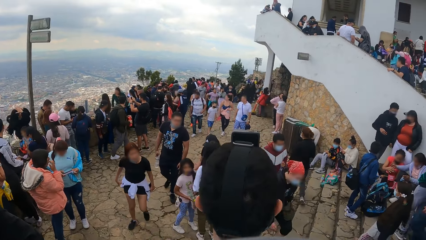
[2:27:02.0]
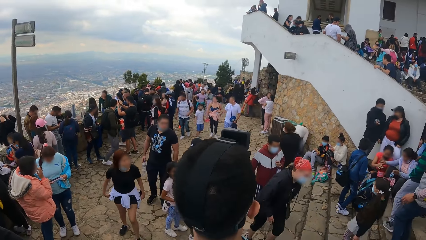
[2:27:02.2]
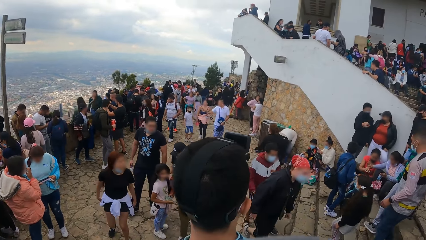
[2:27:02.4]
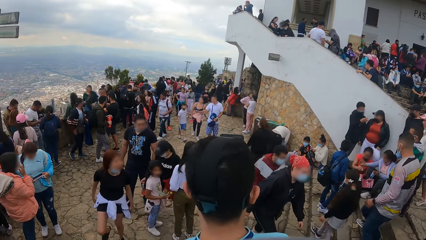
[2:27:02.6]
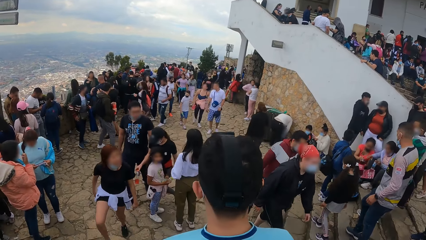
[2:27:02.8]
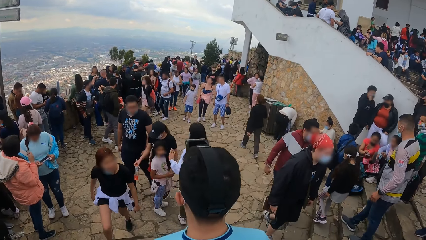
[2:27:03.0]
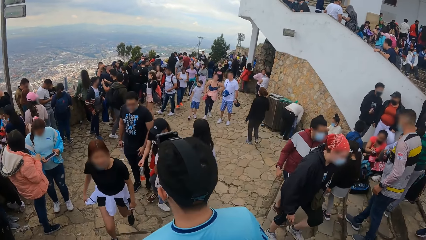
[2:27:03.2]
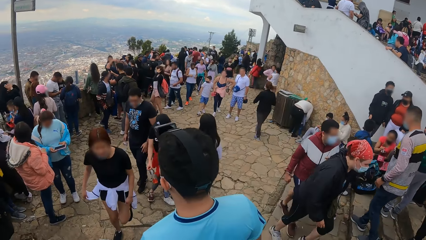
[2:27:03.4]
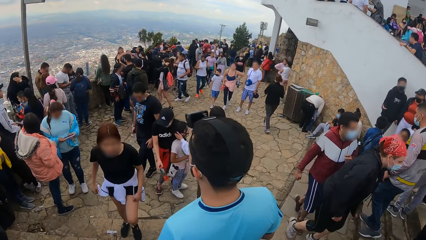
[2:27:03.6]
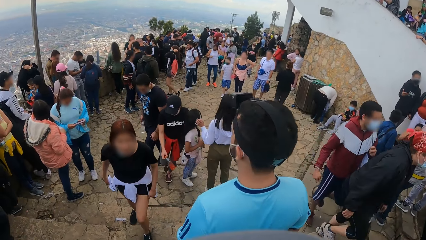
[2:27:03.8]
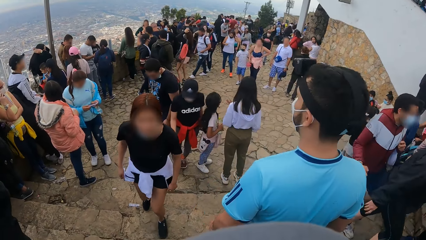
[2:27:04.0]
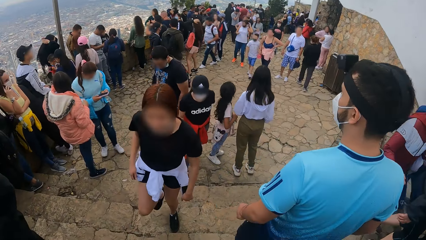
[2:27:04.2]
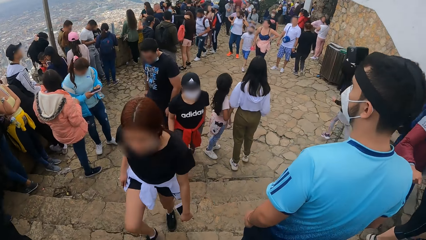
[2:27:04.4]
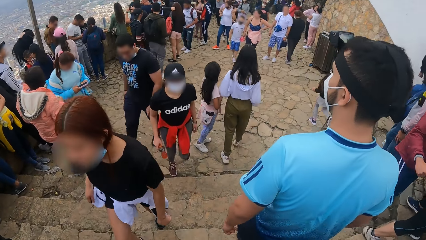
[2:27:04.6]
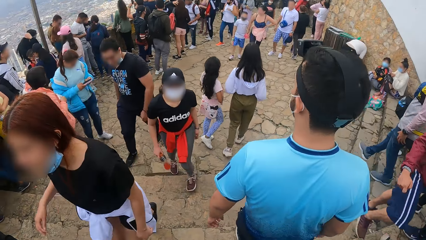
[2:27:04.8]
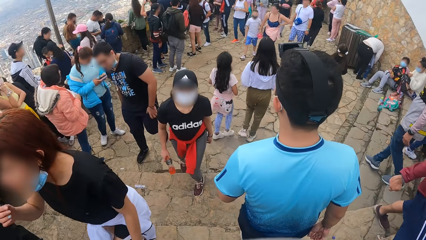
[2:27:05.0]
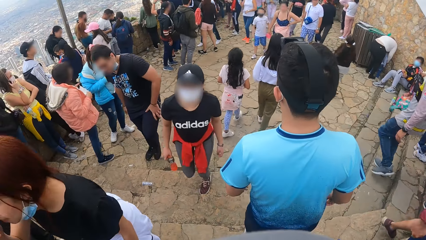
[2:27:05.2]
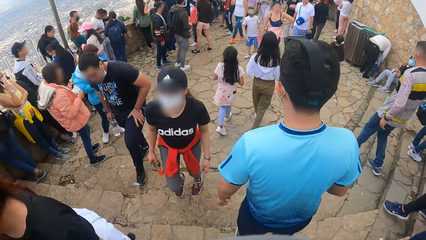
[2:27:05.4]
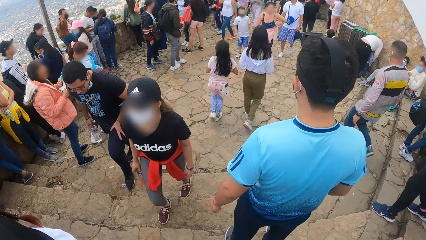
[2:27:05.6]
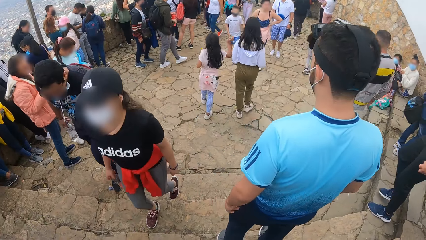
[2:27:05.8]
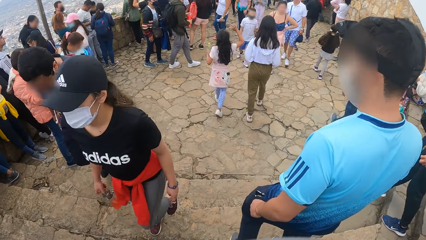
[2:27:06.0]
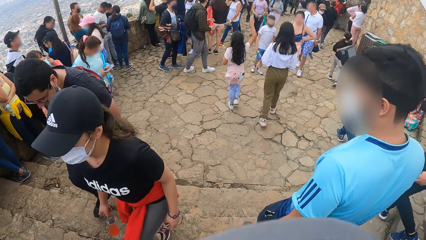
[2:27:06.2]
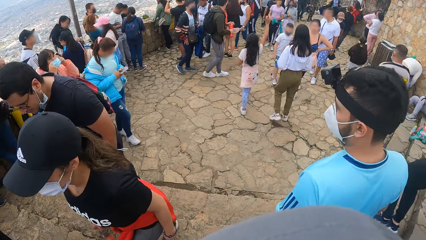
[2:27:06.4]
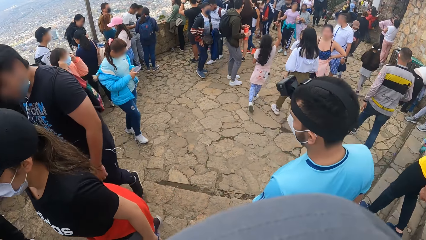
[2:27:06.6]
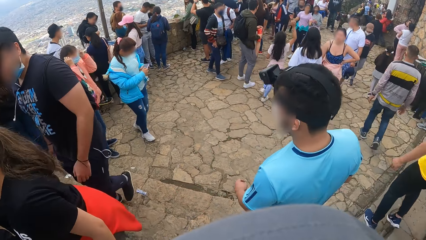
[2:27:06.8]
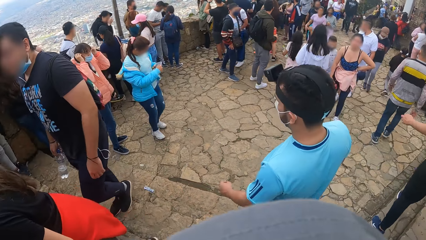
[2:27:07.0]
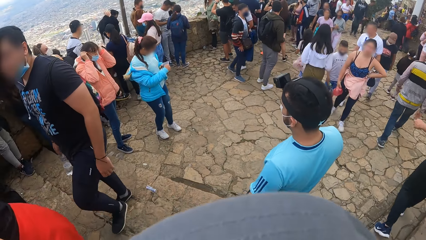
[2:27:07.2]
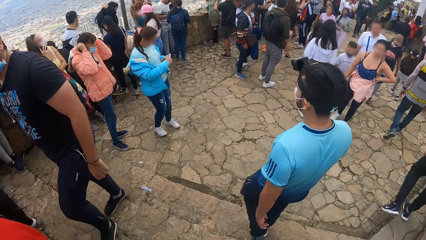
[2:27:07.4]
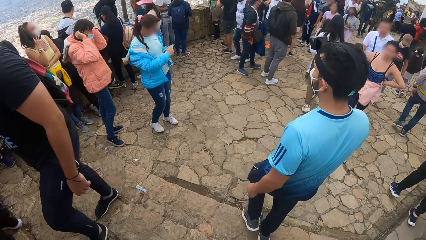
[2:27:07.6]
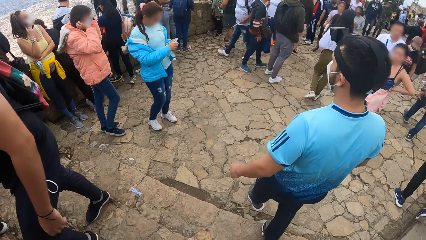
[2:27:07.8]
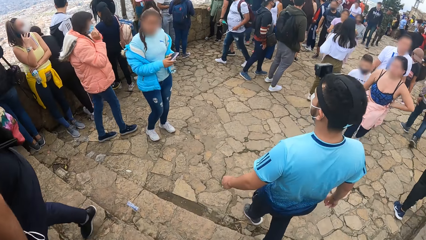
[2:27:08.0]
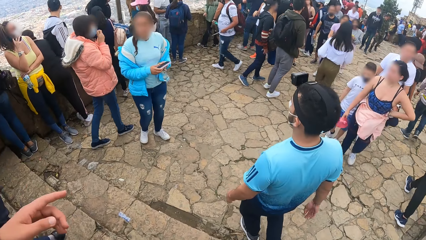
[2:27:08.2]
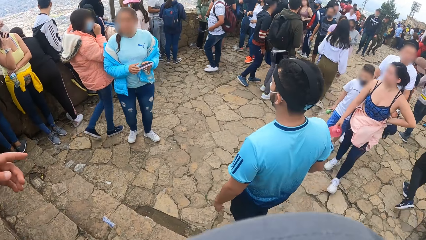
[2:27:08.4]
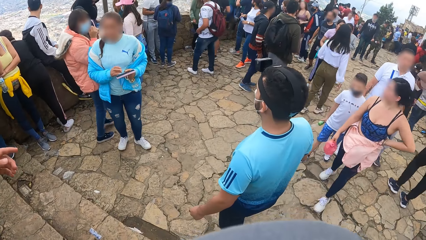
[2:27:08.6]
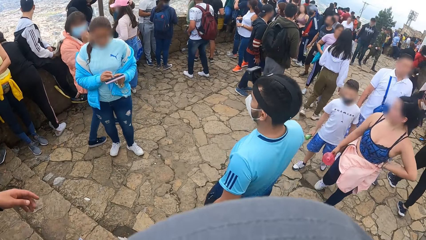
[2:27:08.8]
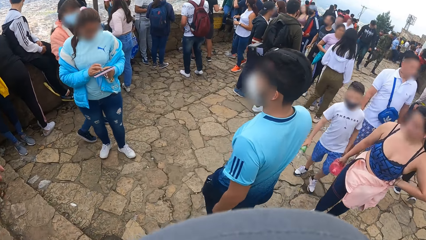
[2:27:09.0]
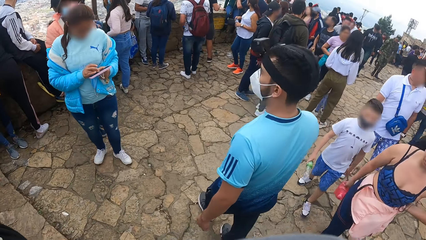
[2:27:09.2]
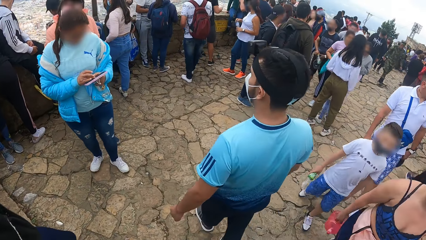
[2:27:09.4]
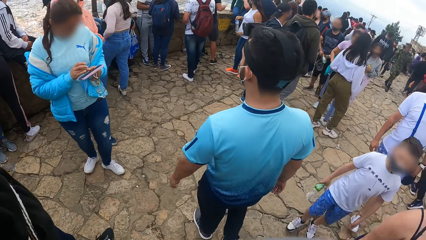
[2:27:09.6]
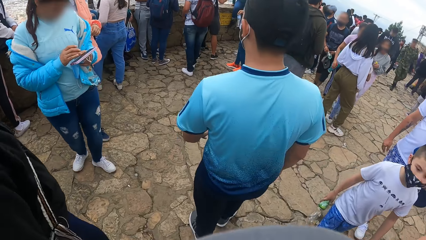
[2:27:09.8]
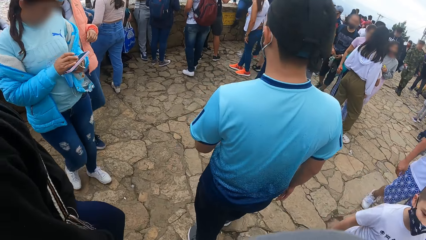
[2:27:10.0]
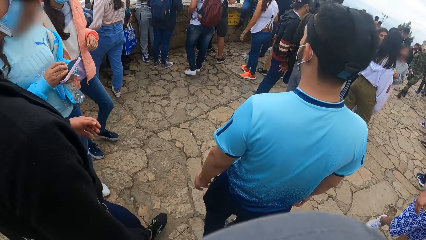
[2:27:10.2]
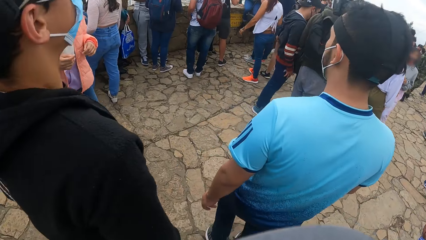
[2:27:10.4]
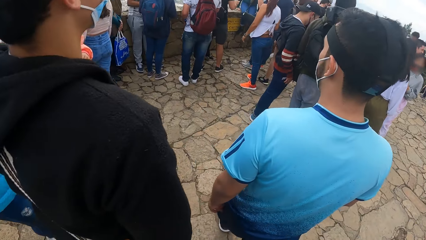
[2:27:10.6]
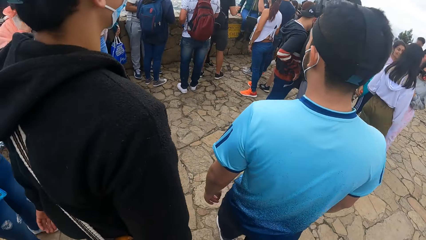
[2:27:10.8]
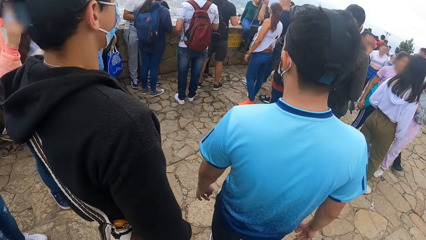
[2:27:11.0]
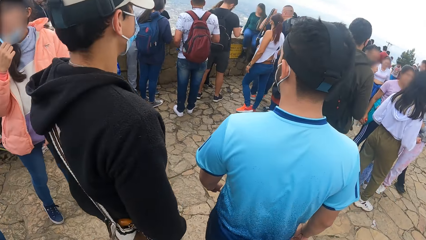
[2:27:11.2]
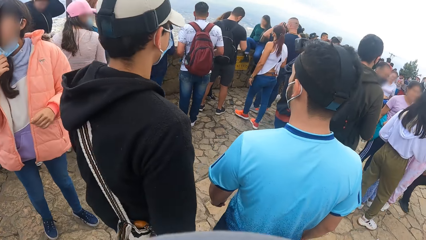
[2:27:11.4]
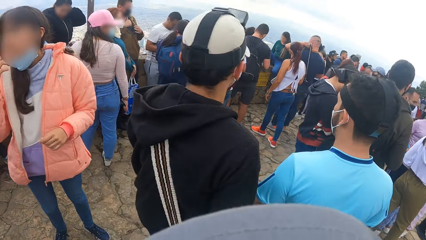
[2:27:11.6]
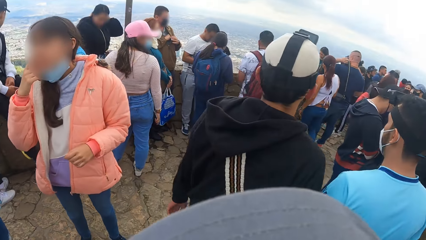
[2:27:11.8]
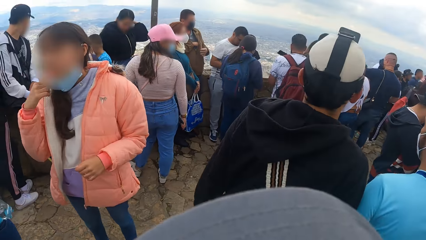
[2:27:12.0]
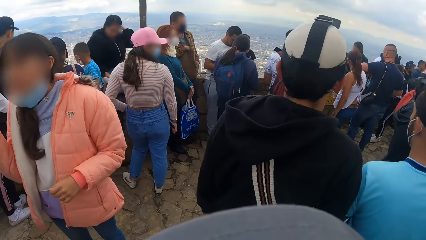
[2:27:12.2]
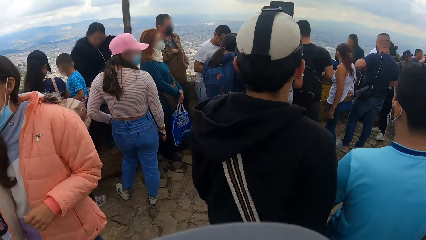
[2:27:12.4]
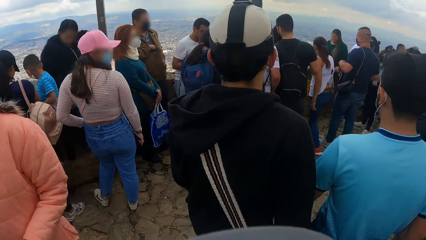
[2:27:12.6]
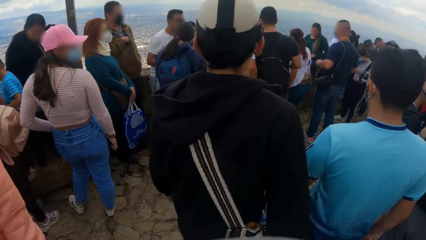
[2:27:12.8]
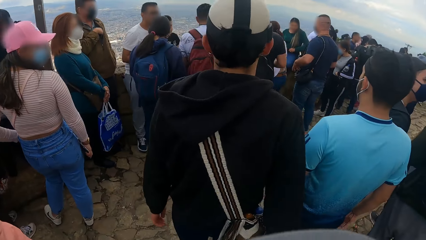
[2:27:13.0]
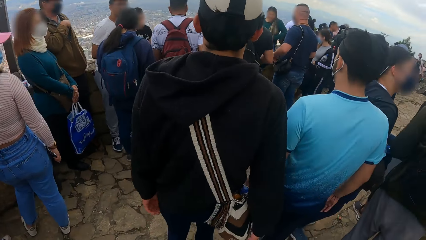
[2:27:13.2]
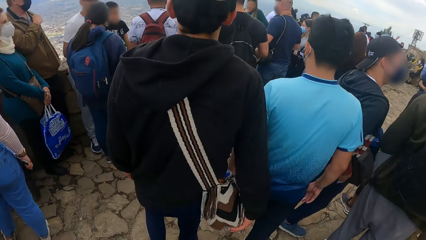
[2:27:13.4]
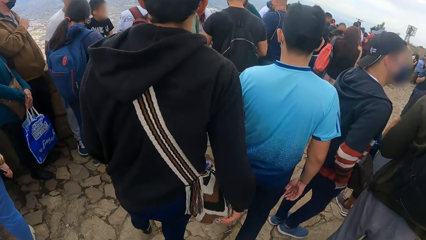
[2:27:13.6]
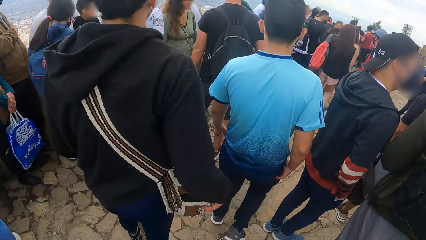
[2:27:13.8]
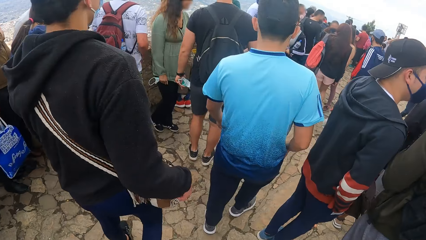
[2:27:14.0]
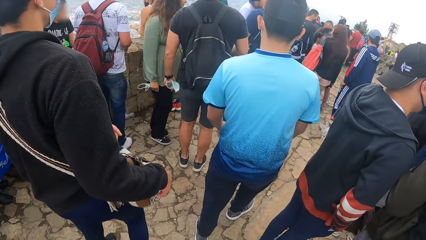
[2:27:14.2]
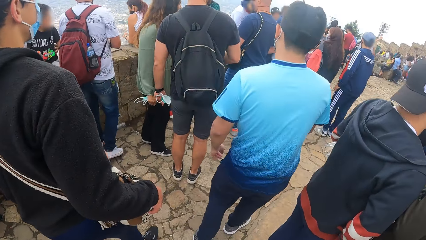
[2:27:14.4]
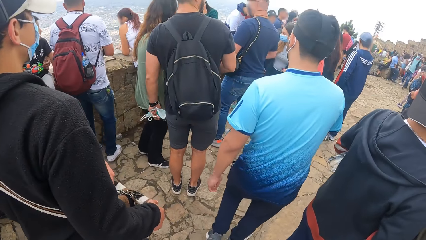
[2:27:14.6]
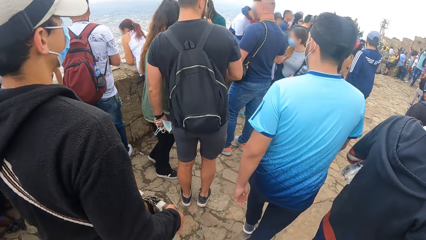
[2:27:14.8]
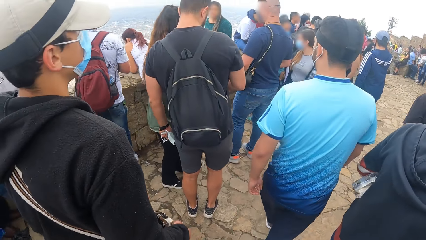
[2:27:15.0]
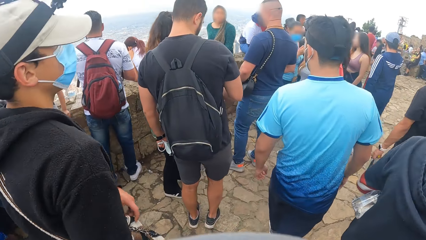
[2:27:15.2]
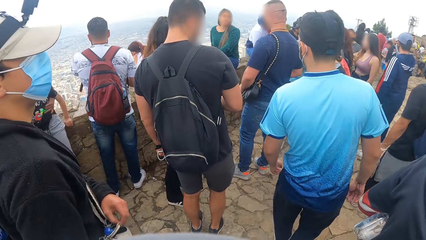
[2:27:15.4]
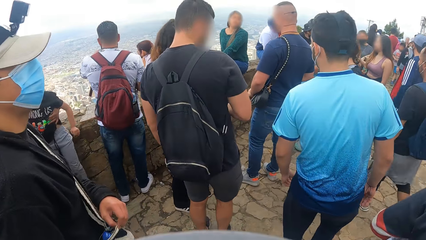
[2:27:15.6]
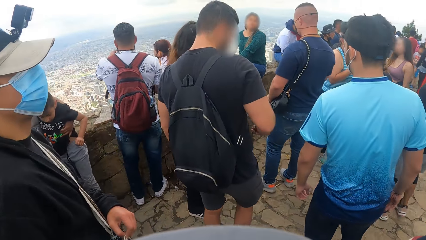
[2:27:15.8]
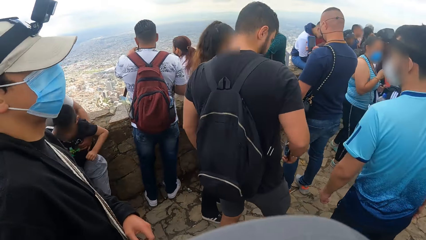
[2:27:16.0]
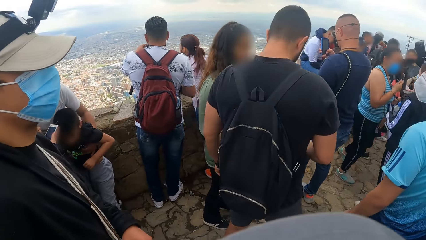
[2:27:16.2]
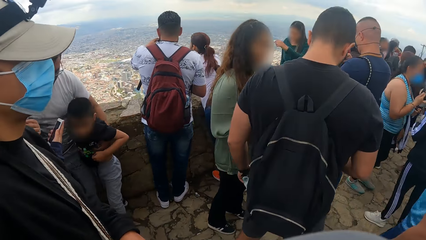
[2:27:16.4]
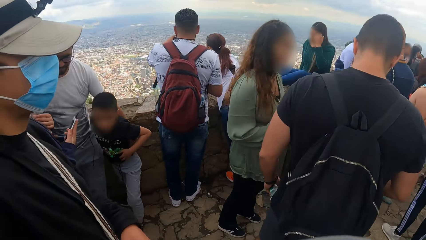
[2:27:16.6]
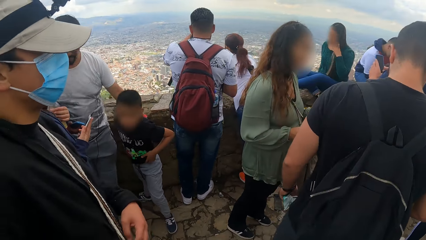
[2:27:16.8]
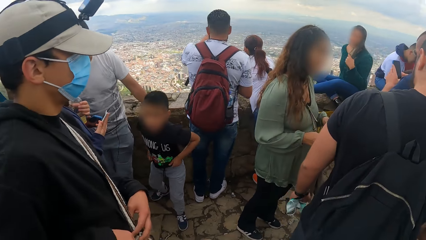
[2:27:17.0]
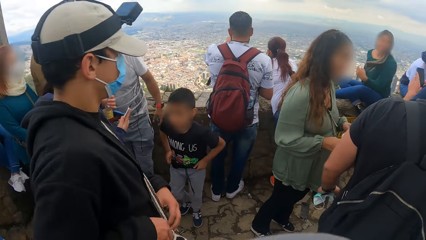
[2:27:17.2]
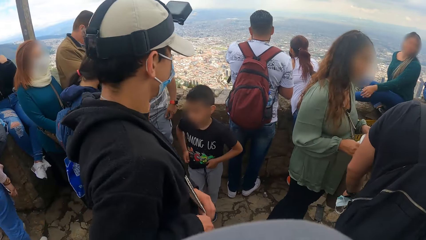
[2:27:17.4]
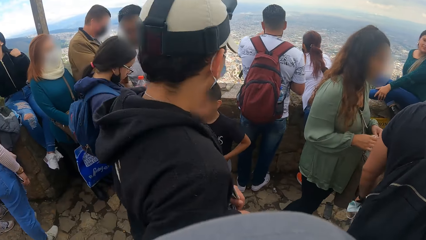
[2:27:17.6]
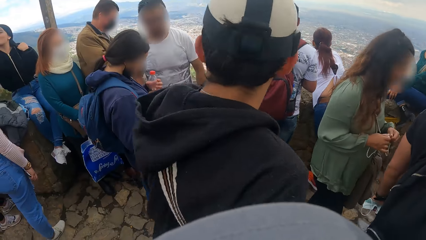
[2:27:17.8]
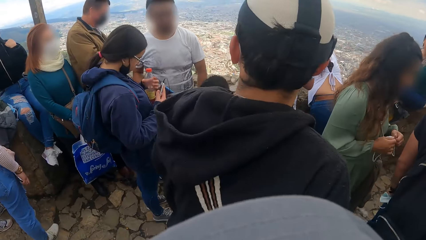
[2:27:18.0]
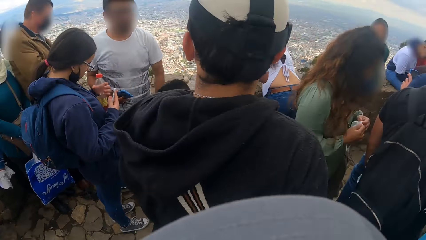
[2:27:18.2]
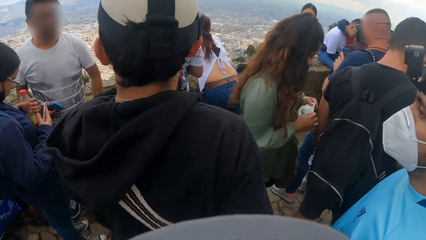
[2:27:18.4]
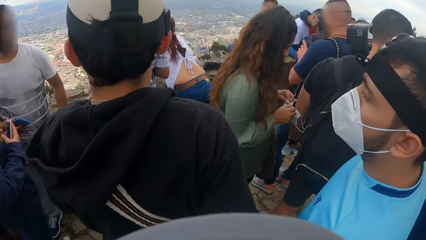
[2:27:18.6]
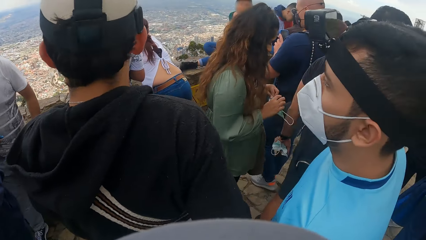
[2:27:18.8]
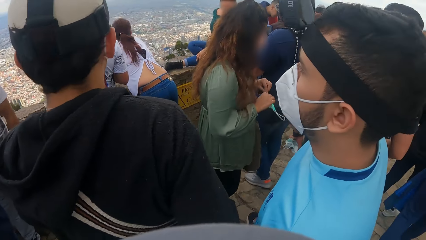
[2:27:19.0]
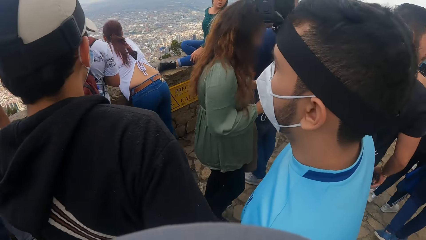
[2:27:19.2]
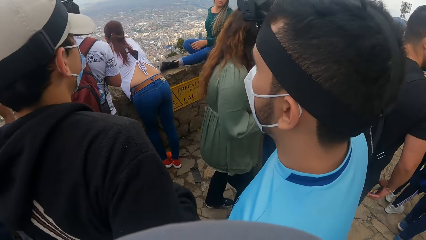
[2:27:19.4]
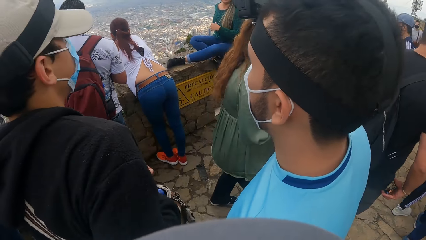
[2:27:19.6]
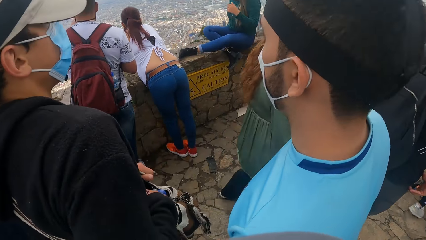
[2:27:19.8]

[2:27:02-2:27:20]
The camera wearer walks at the park.
